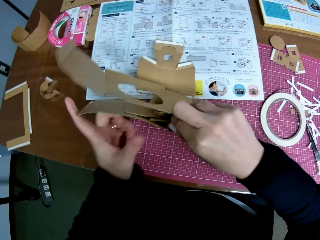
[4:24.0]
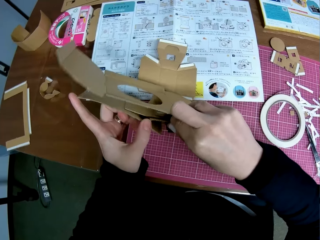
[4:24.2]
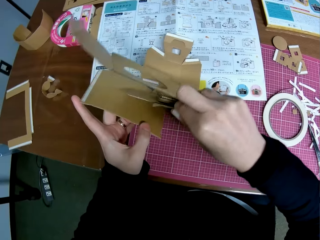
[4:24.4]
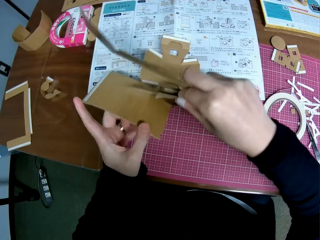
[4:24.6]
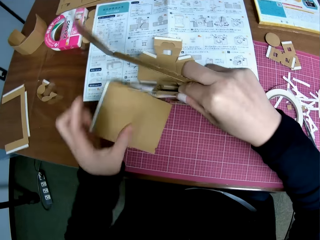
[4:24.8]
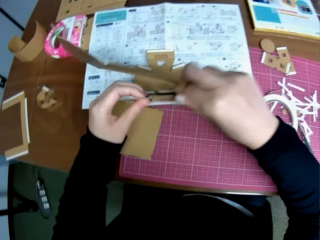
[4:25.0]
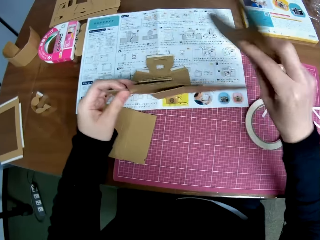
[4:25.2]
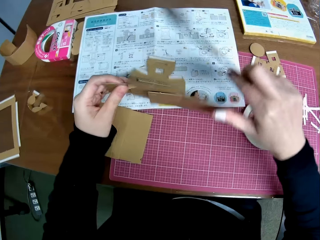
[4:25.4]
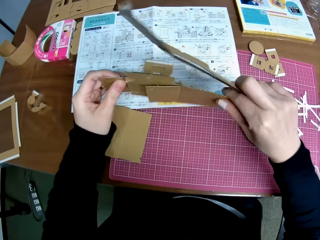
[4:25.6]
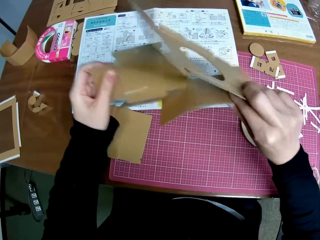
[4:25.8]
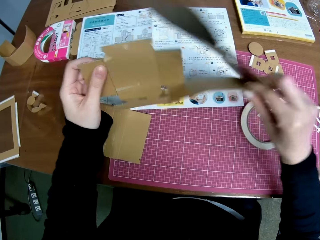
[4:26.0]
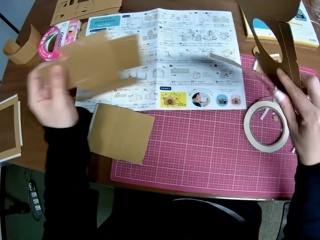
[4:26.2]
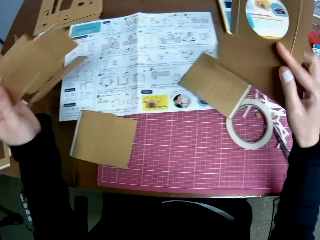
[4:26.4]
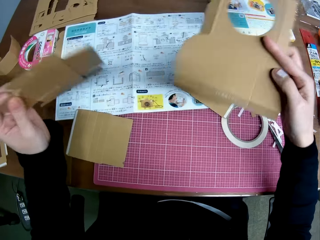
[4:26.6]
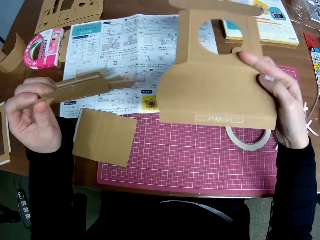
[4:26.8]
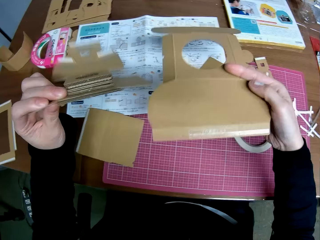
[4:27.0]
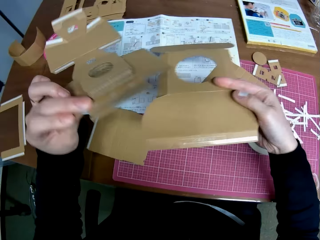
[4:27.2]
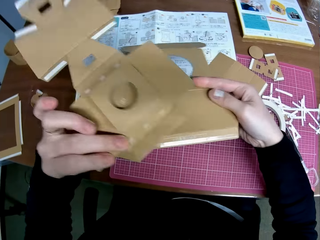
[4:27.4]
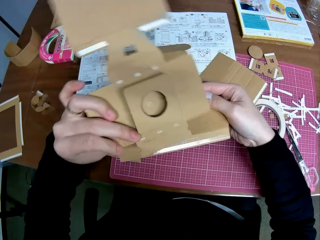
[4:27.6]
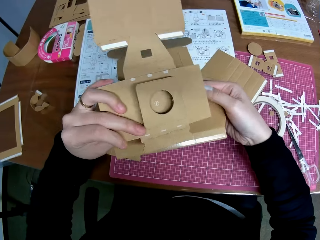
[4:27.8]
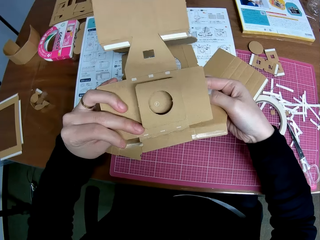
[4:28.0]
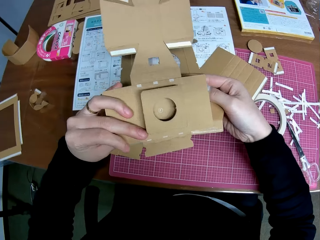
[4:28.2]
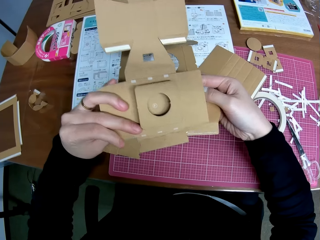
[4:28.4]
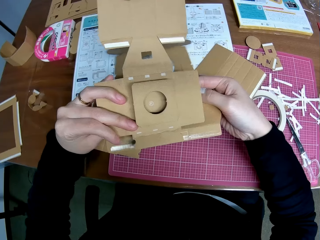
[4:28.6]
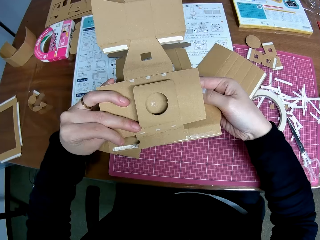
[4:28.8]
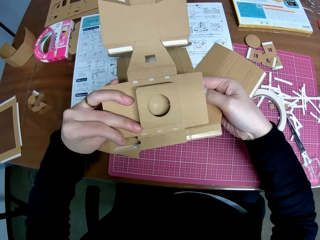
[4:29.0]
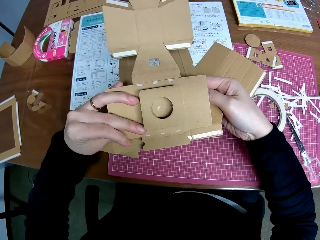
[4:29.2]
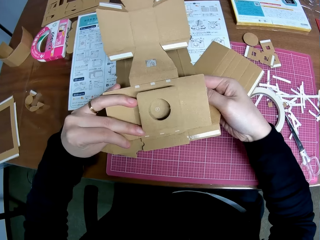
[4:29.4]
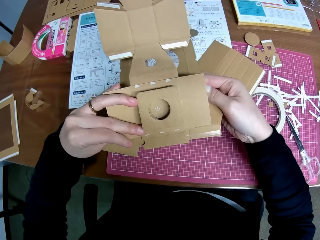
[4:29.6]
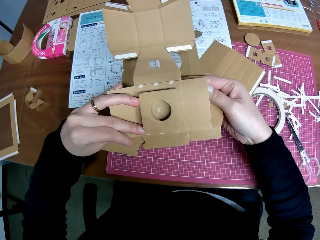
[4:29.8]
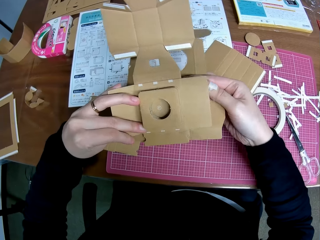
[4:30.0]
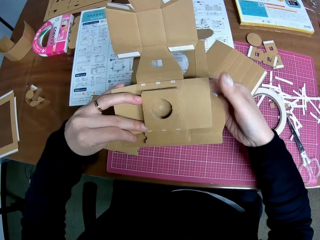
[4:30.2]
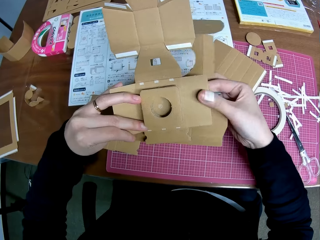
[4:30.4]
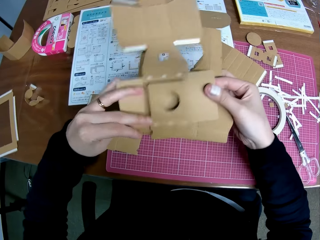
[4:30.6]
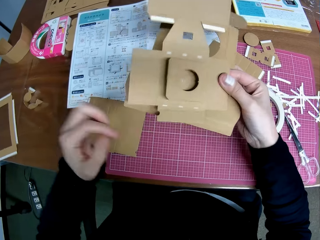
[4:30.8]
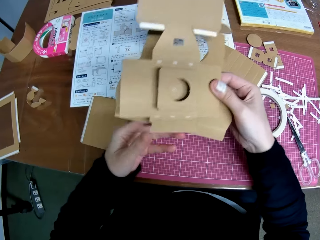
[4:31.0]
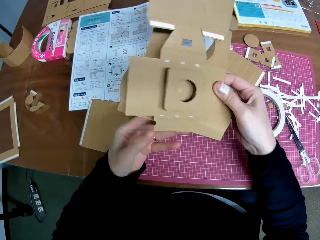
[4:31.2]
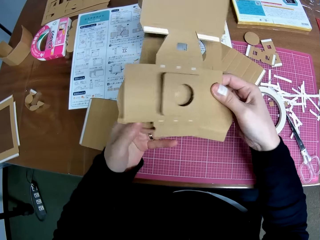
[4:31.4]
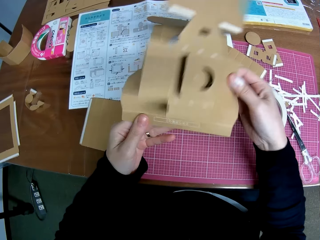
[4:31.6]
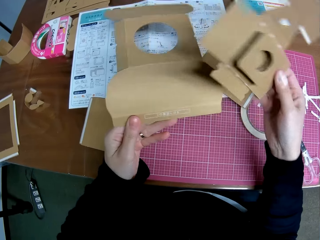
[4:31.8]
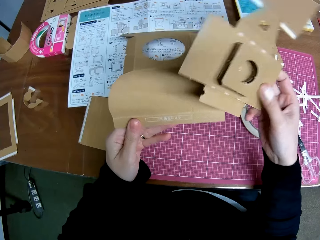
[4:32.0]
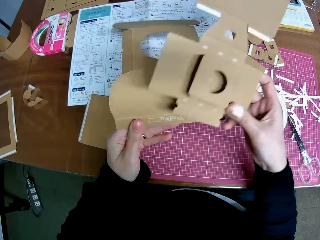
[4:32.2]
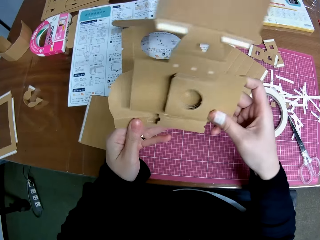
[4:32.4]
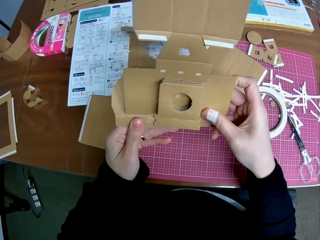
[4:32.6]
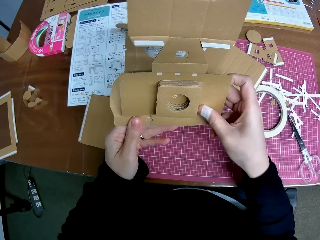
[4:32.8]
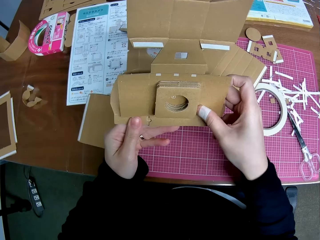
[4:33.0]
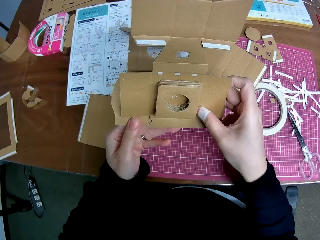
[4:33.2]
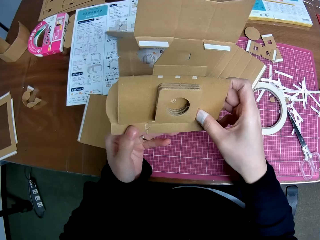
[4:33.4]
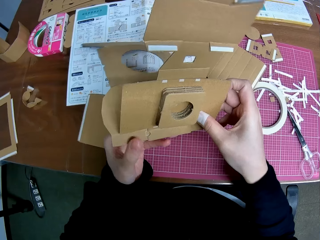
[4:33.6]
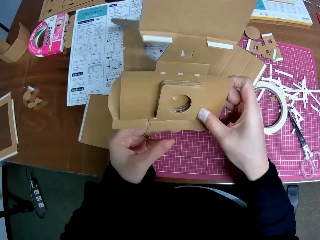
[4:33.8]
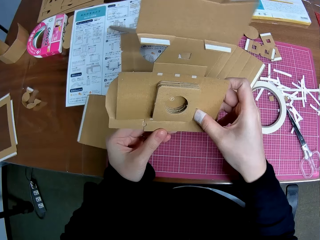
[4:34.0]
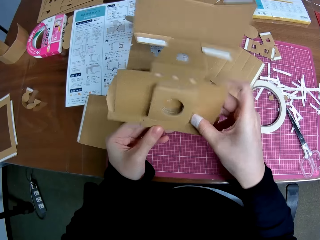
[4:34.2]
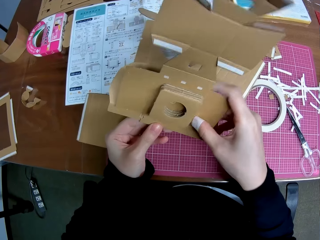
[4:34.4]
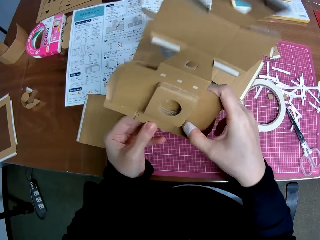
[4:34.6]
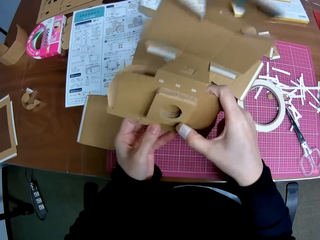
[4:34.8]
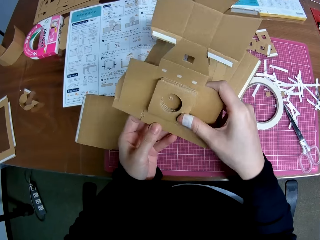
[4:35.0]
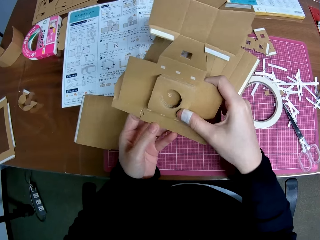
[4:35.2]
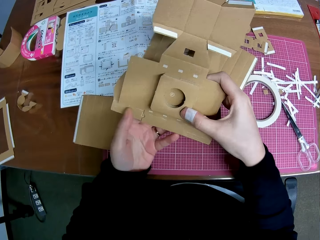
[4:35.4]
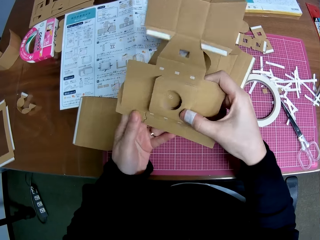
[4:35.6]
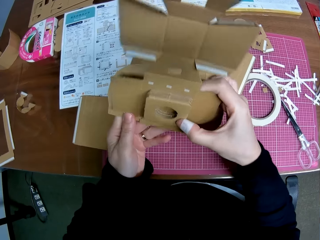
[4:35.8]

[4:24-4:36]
The camera wearer uncouples the piece of paper mechanical model on the table with his hands. He couples two pieces of paper mechanical model together with his hands.

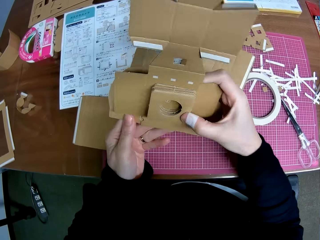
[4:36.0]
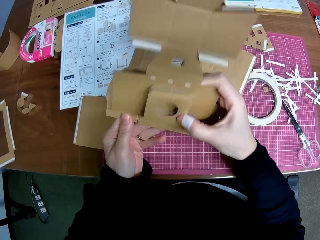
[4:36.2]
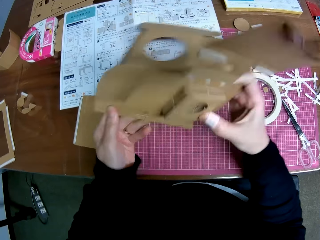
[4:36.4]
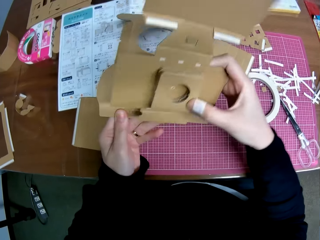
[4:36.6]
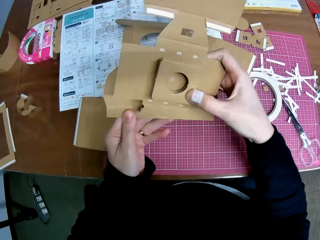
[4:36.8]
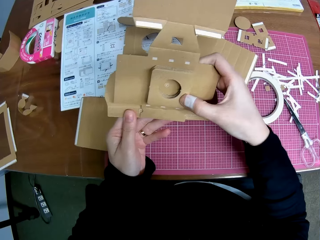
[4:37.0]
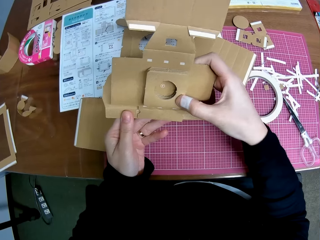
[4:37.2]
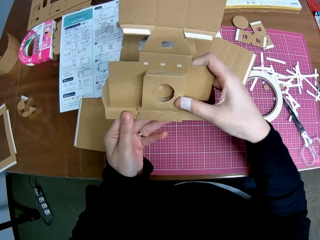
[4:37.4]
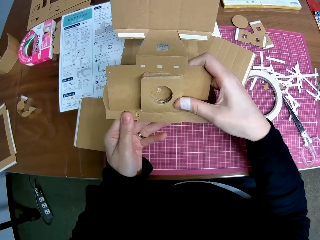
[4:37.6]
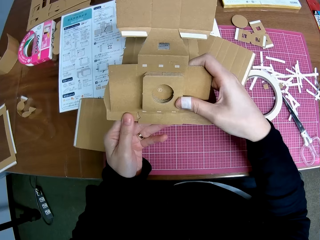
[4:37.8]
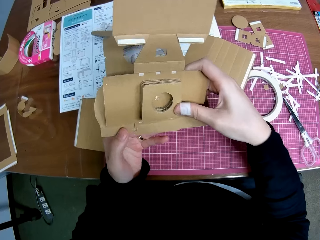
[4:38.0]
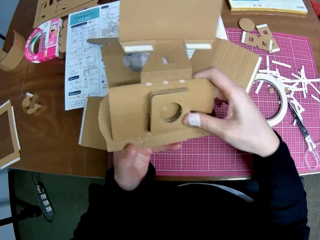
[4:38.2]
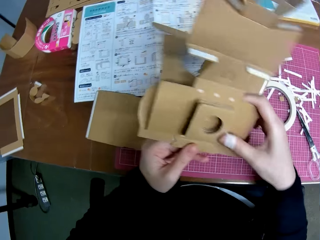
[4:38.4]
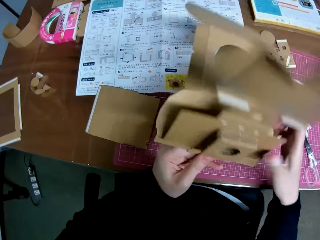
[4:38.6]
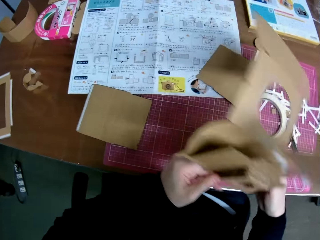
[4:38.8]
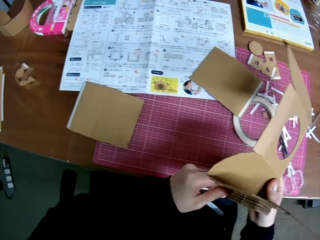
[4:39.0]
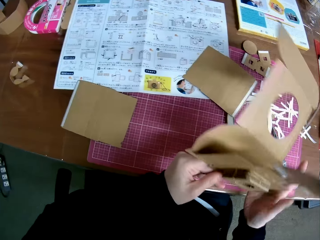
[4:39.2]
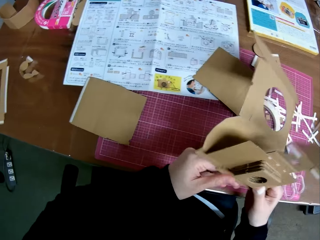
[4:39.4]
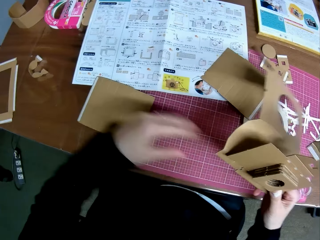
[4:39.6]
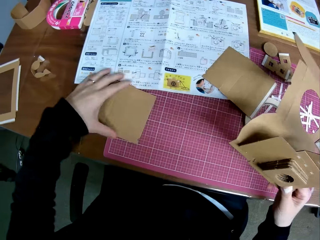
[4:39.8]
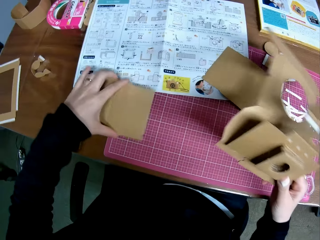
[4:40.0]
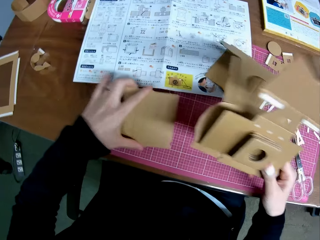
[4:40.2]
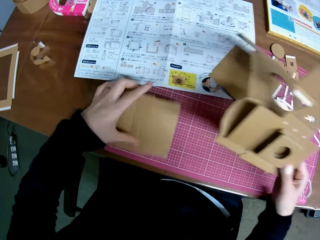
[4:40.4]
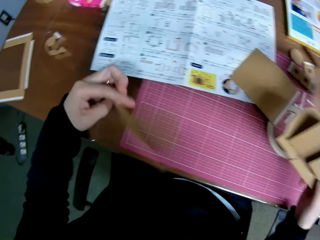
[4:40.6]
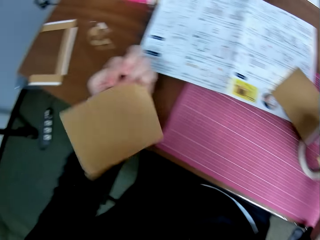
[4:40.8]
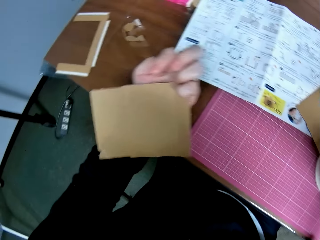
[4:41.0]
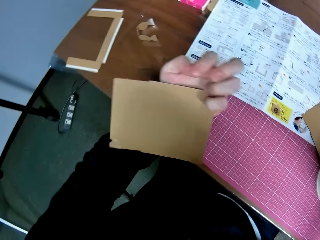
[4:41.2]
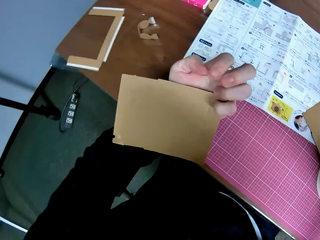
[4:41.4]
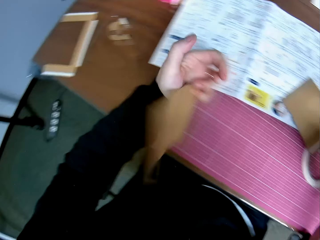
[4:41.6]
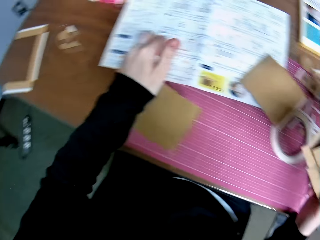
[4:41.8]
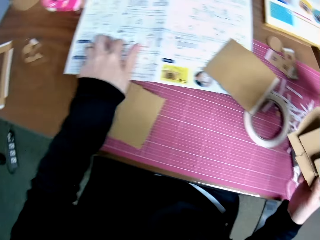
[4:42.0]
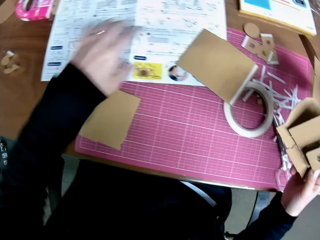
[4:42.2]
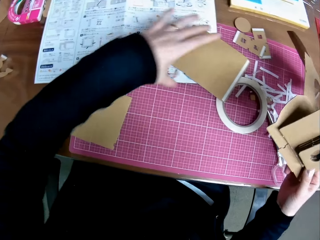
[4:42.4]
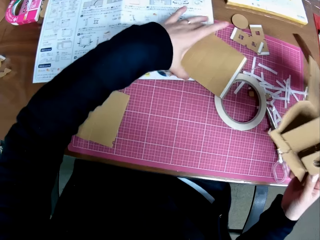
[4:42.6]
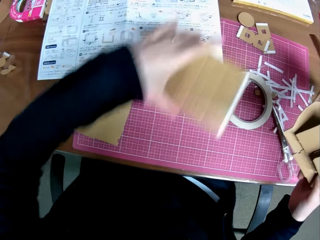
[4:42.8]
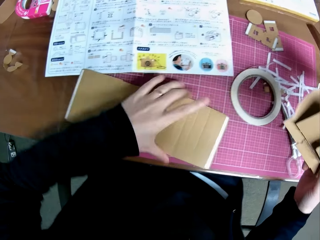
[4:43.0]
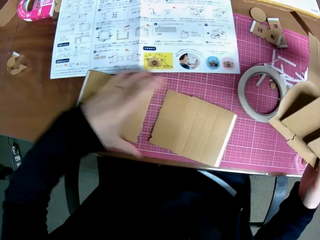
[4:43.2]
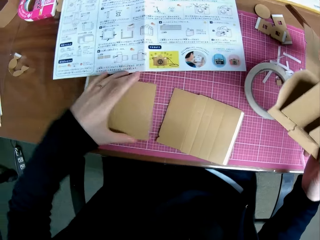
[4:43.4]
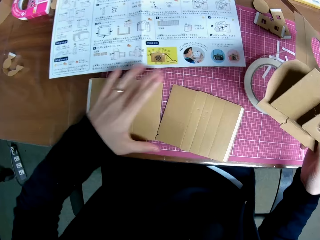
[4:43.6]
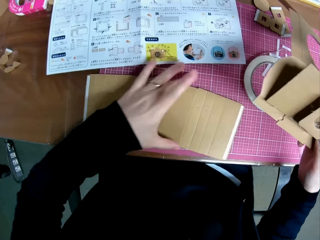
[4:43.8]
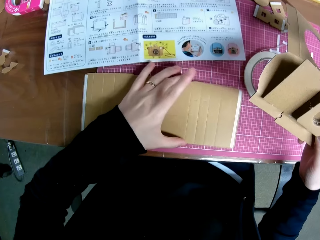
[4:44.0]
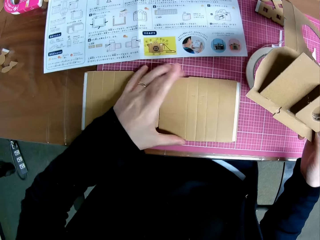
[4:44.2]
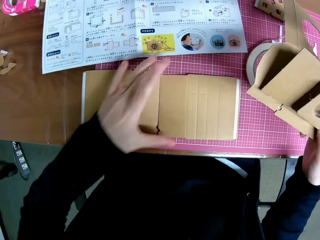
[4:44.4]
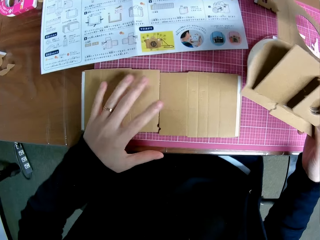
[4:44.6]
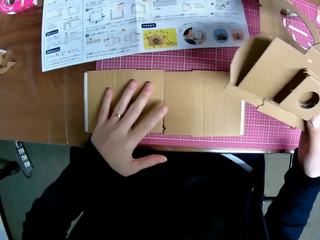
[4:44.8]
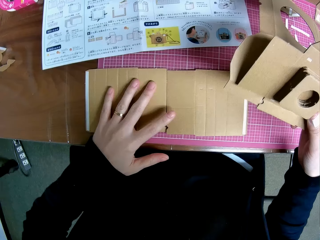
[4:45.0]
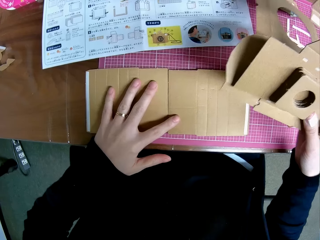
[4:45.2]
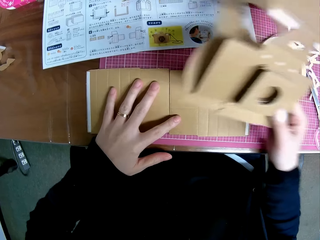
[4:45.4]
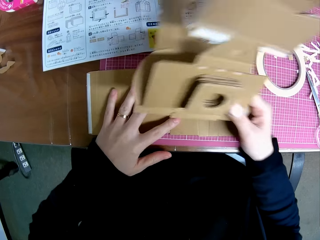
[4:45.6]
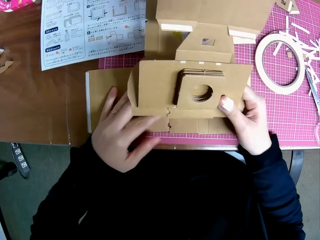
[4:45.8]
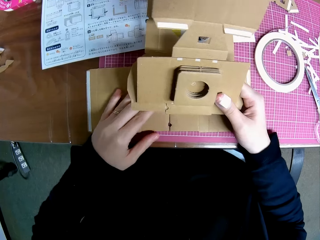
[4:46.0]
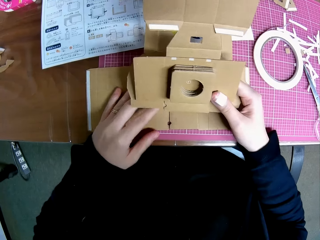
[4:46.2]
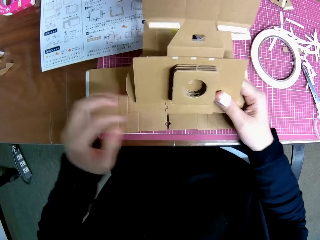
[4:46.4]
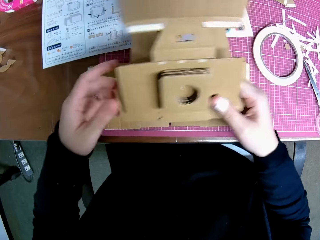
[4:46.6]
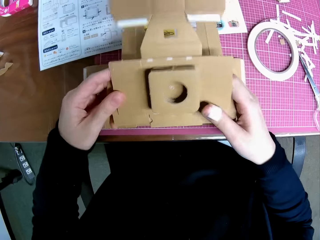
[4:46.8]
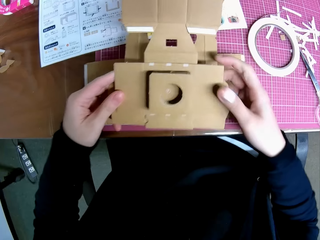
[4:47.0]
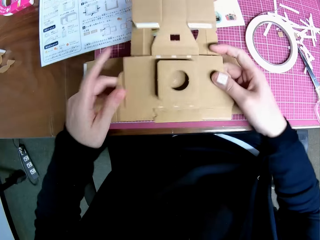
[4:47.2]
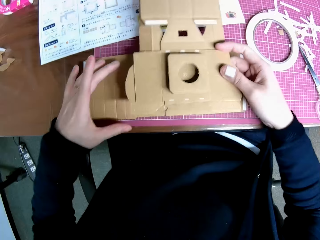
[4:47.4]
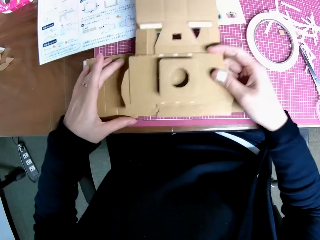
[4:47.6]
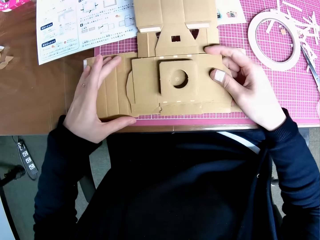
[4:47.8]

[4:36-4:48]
The camera wearer picks a piece of paper mechanical model from the table with his left hand. He drops the piece of paper mechanical model on the table with his left hand. He repositions a piece of paper mechanical model from the table with his left hand. He picks another piece of paperboard. He adjusts pieces of paper mechanical model on the table with his left hand. He holds two crafting papers. He places the piece of paper mechanical model in his right hand on the pieces of paper mechanical model on the table. He moves his hands.
